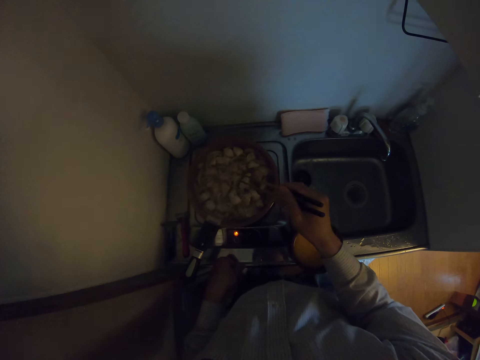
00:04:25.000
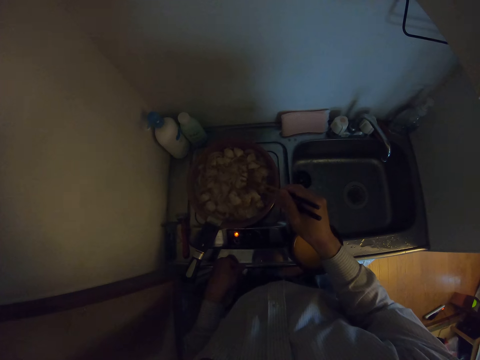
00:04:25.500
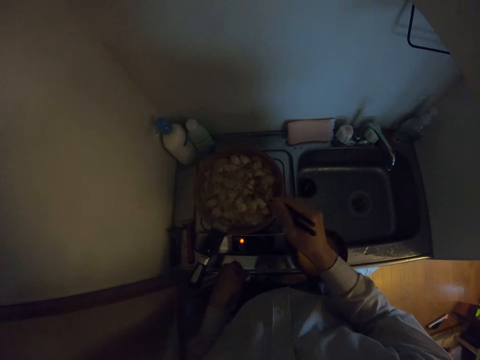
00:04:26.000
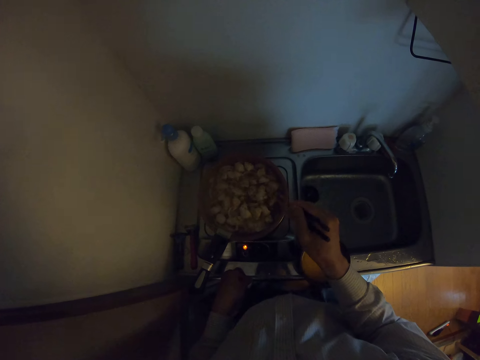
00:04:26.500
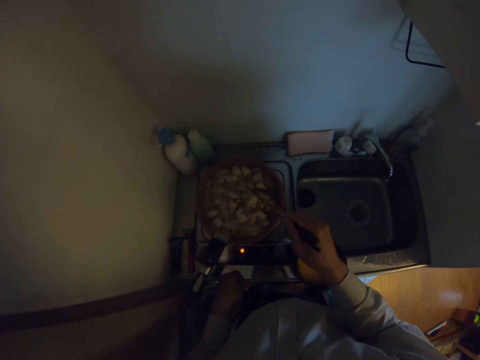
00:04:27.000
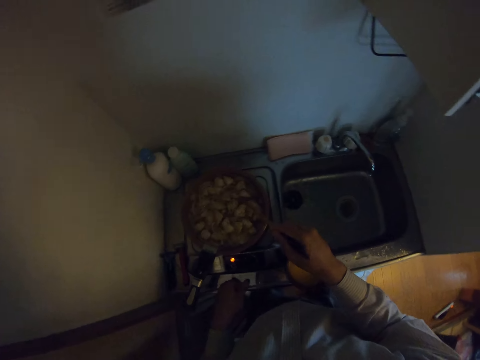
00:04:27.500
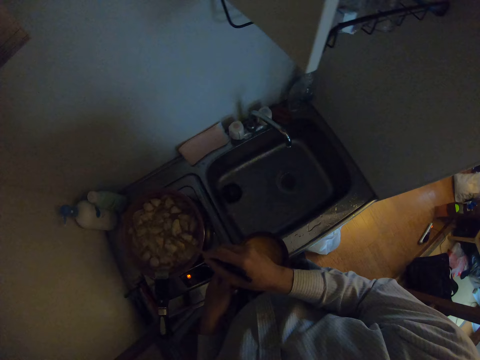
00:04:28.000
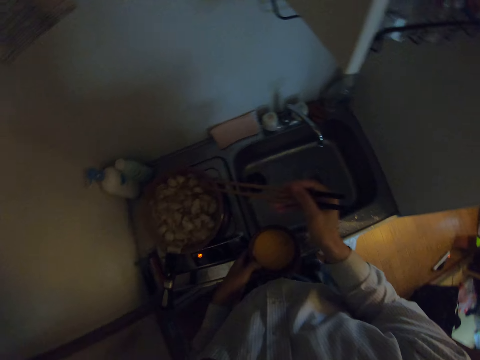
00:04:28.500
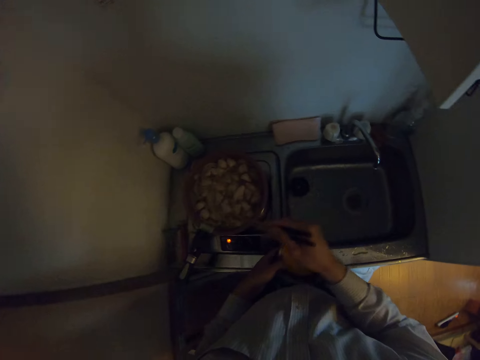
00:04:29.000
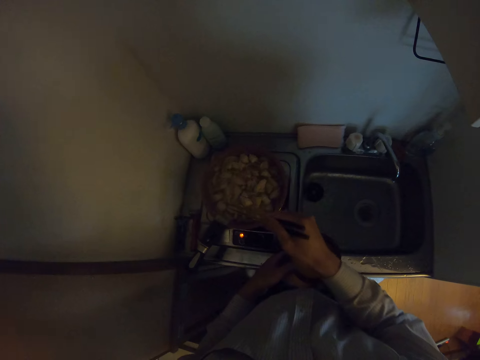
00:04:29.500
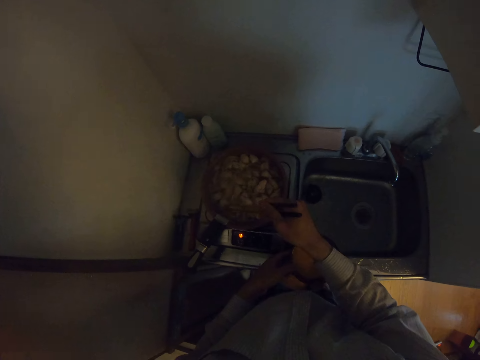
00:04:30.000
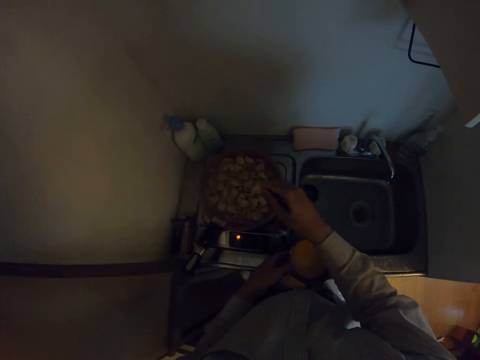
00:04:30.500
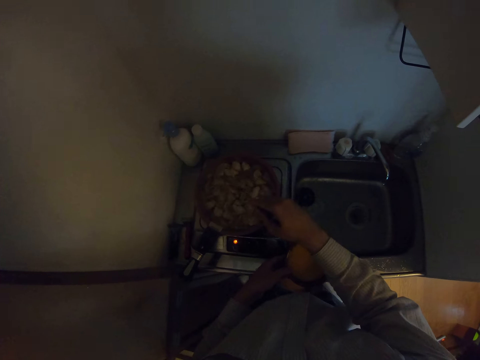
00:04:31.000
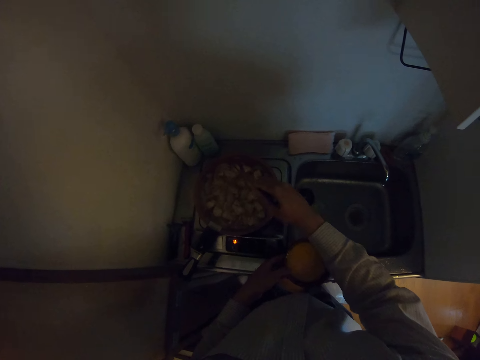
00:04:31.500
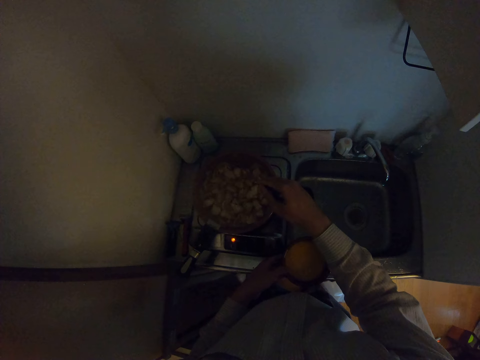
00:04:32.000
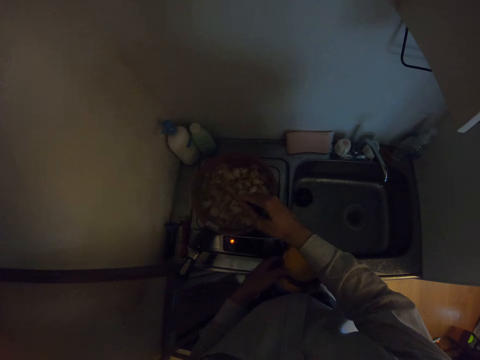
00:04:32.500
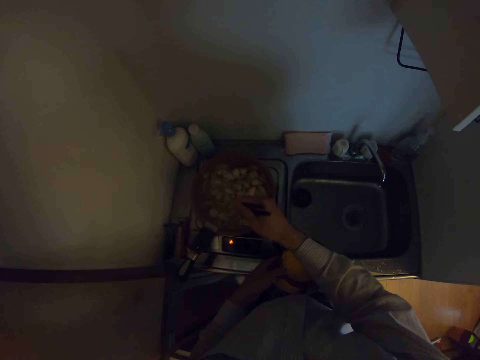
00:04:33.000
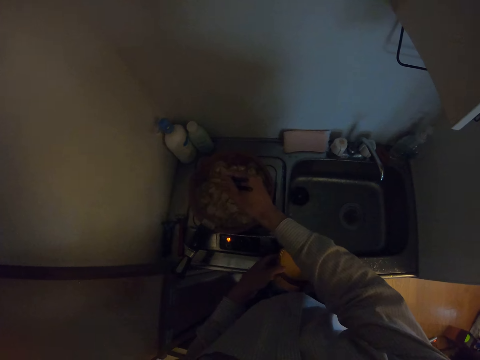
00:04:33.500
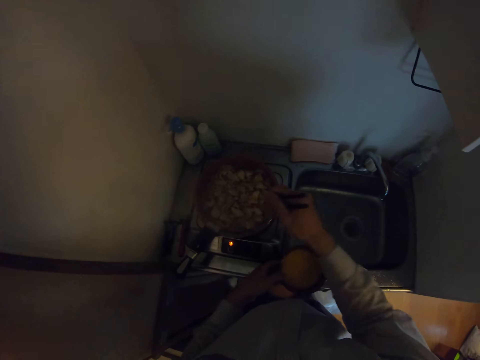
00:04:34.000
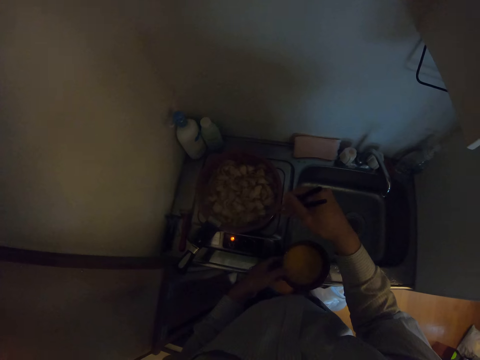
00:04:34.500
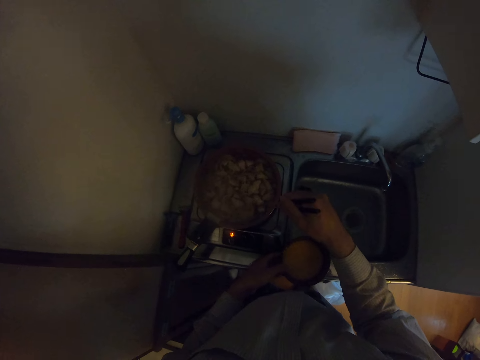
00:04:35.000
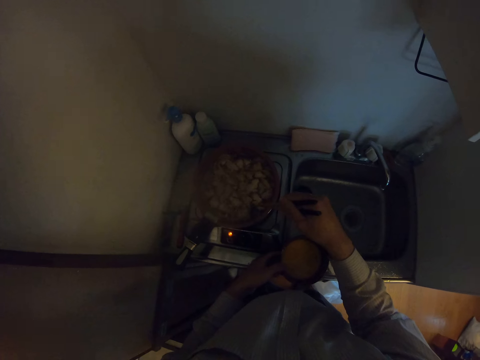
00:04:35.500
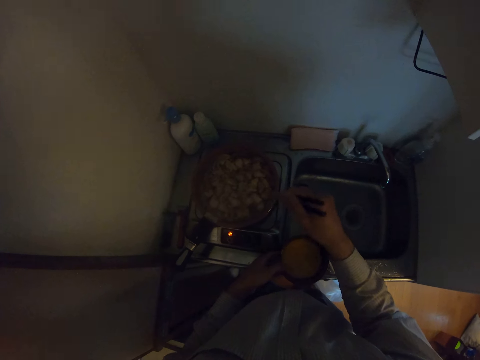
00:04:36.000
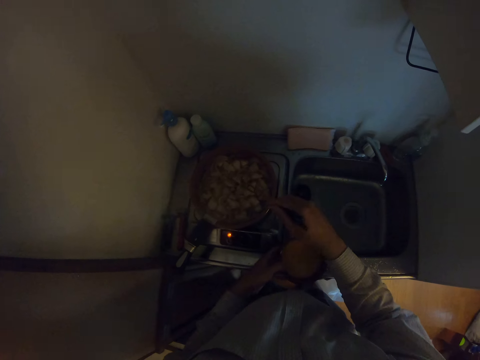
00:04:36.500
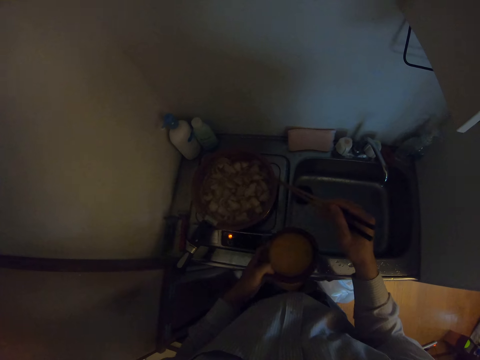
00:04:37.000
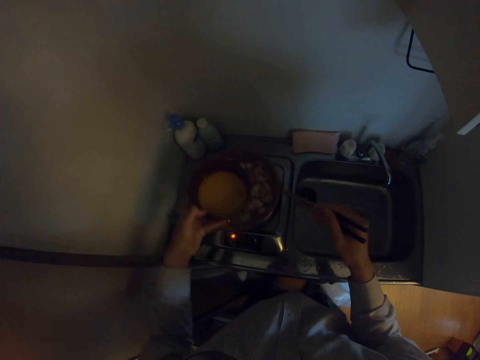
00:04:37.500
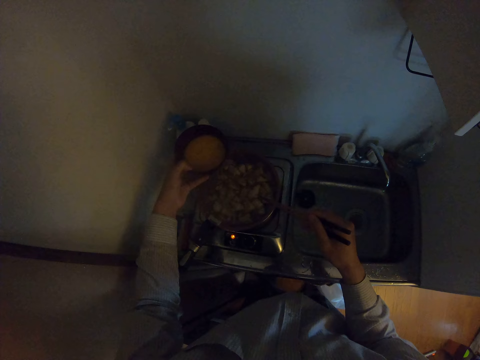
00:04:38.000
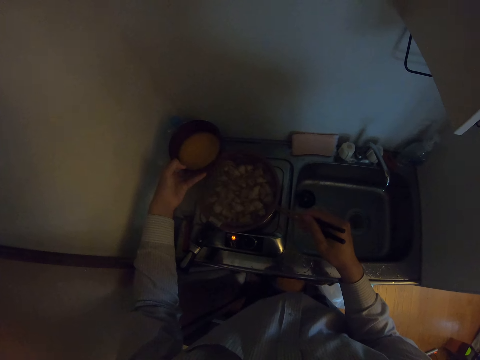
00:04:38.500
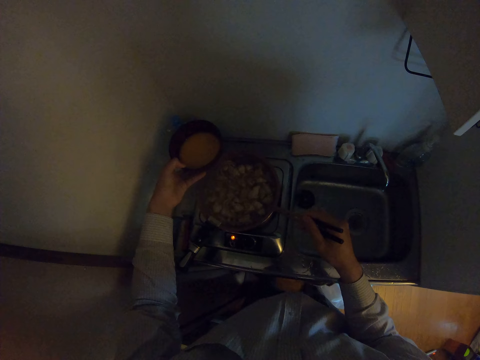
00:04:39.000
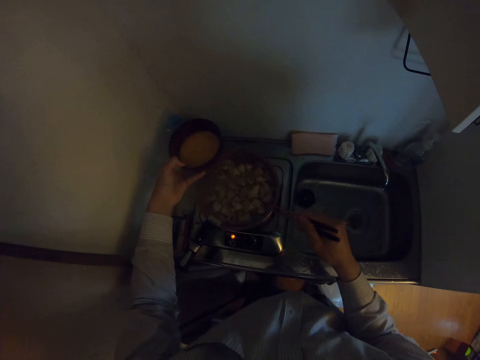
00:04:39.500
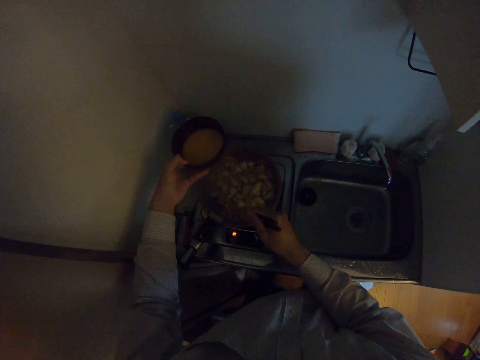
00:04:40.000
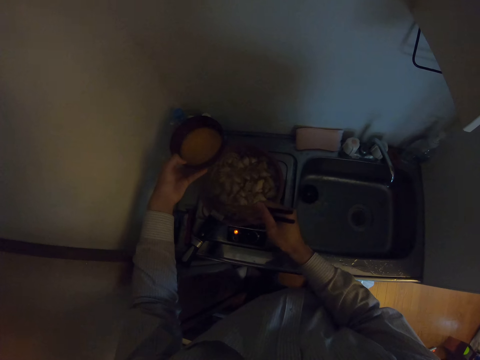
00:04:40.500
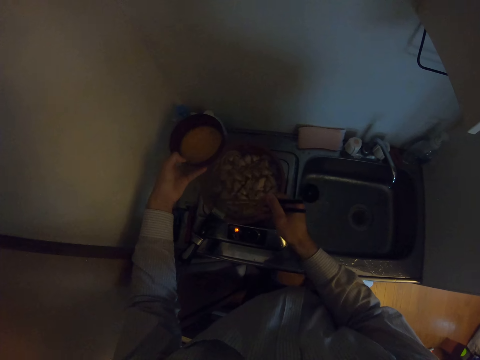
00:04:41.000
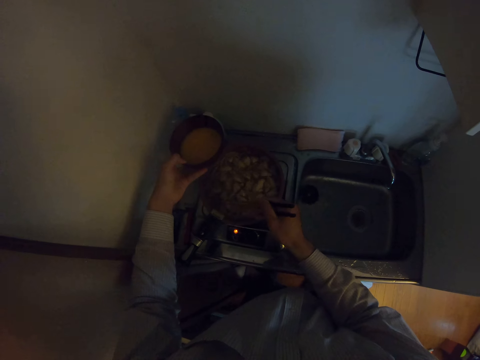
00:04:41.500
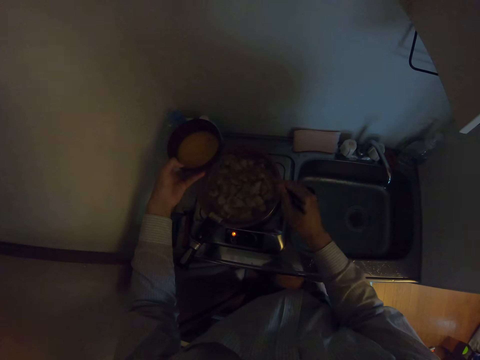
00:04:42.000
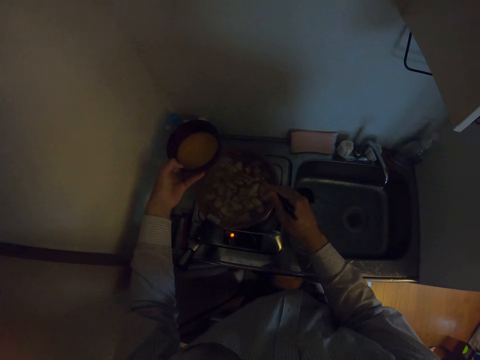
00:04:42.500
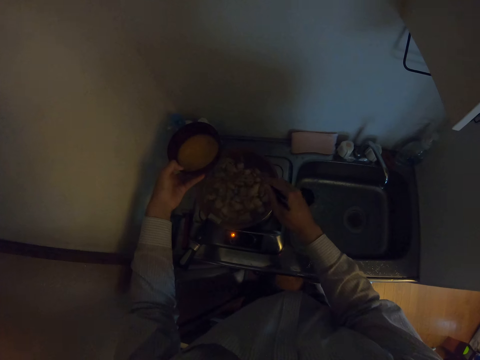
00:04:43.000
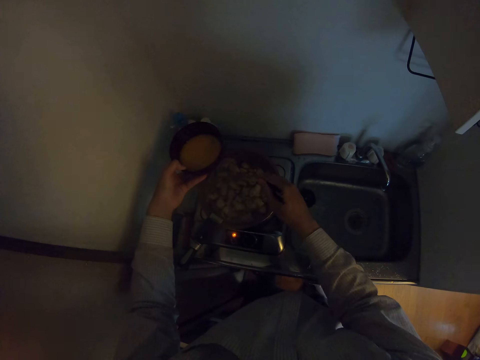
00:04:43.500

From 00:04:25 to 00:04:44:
The camera wearer moves her hand towards the bowl. She holds the bowl with her hand. She scatters the macaroni with the chopsticks. She carries the bowl of egg towards the pan. She scatters the macaroni with the chopsticks.

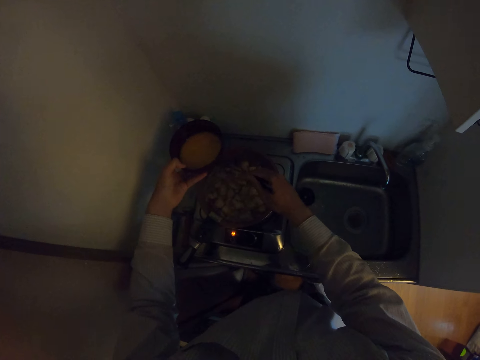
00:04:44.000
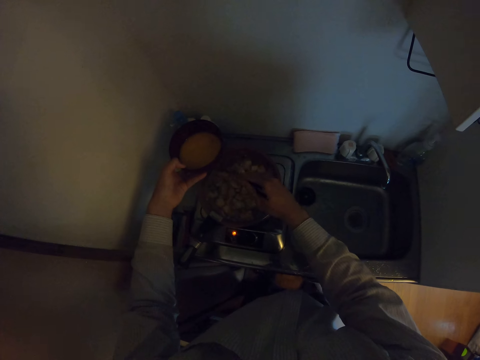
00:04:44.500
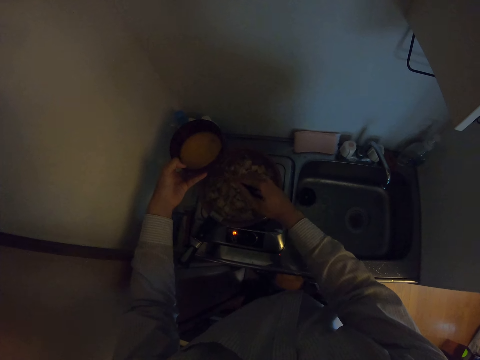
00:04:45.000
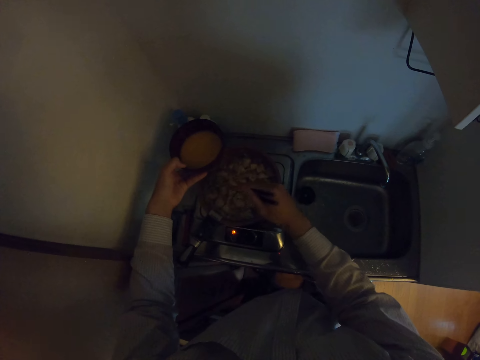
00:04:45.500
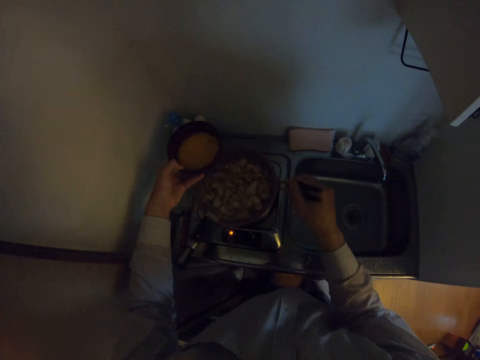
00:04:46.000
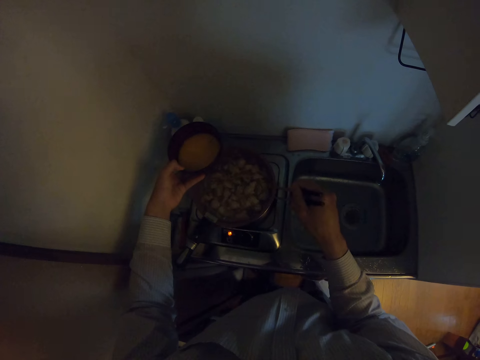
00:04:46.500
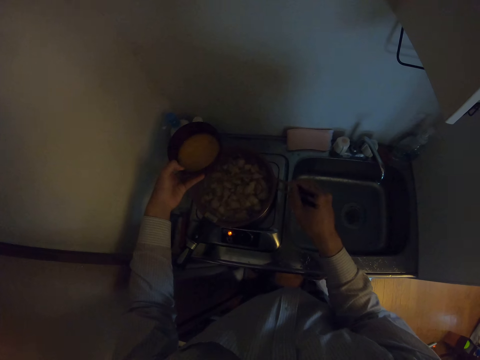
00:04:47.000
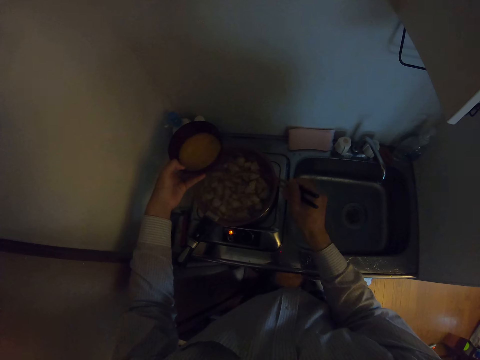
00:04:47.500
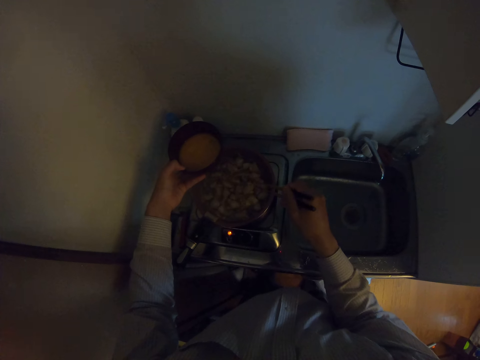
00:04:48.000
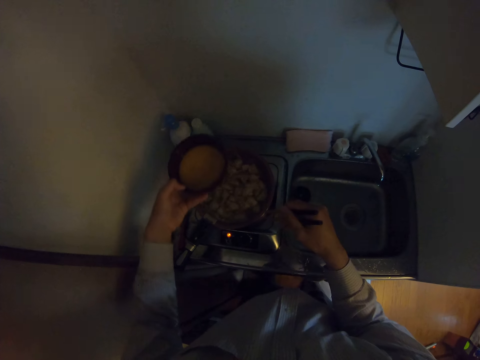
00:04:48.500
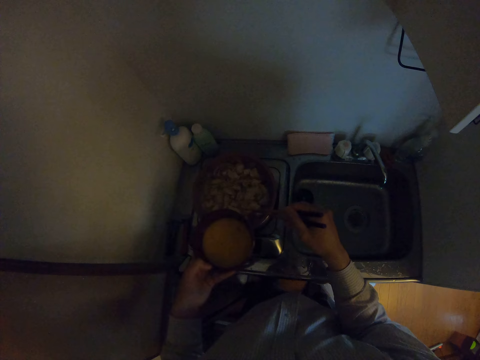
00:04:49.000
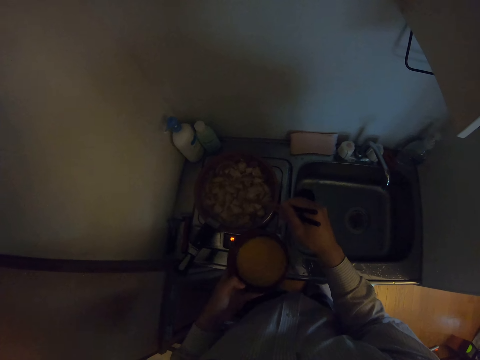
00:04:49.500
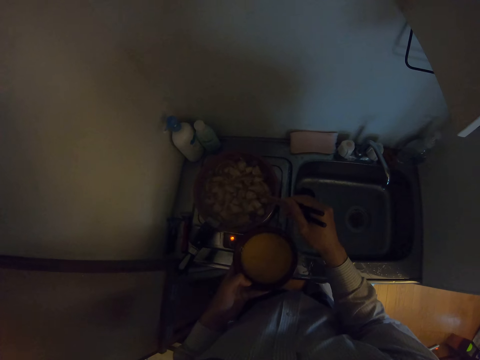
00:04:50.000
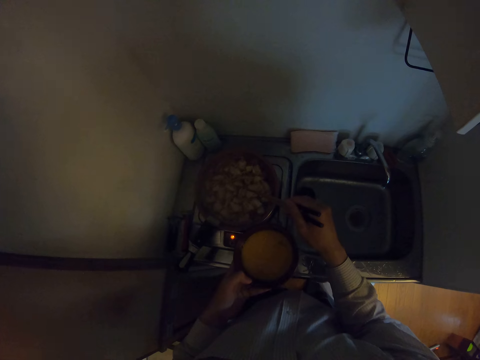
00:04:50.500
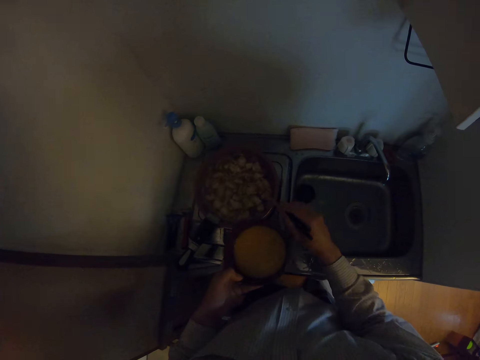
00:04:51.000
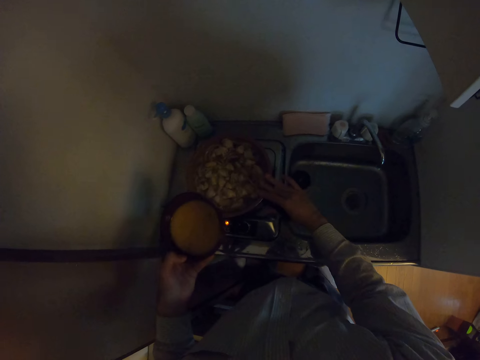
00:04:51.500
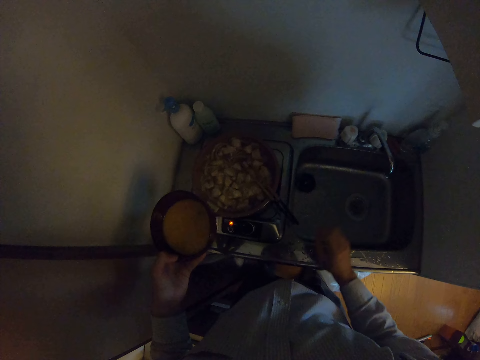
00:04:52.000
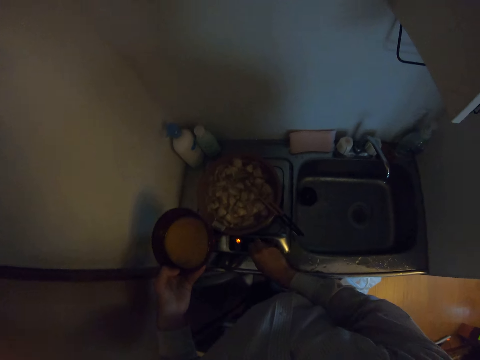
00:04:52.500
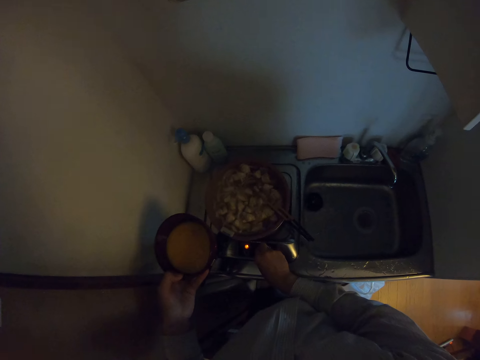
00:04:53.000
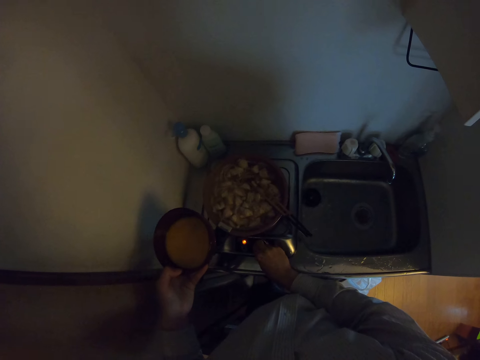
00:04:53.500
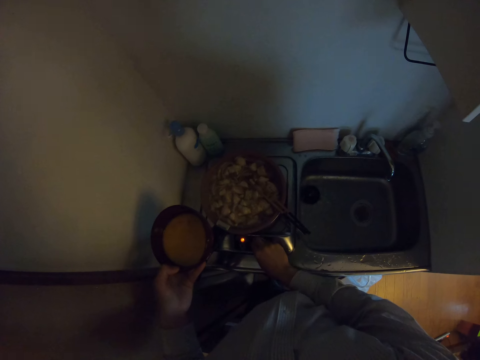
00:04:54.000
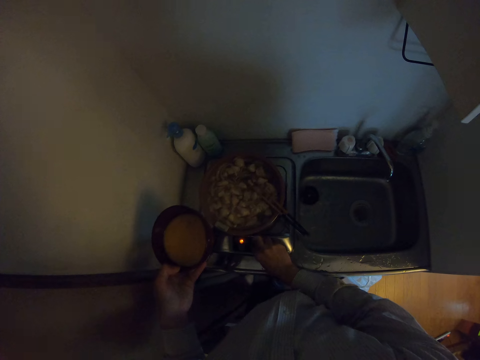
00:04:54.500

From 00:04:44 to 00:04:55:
The camera wearer drops the chopstick in the frying pan. He turns off the knob of a cooker with his right hand. He reduces the heat on the cooker.
